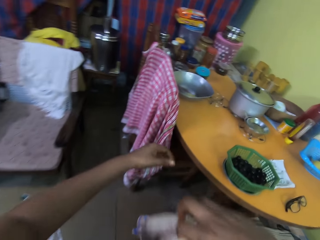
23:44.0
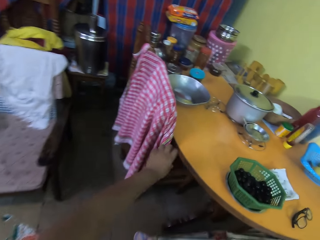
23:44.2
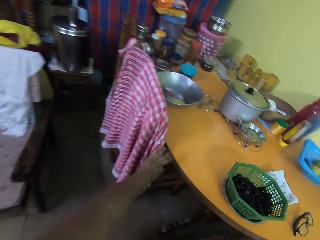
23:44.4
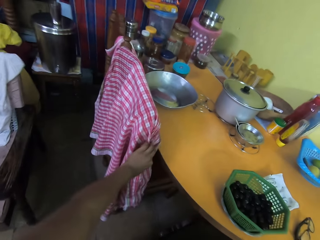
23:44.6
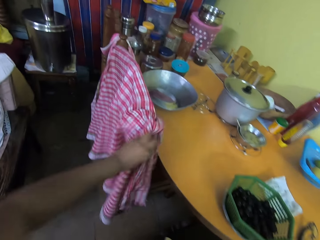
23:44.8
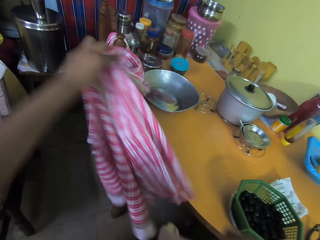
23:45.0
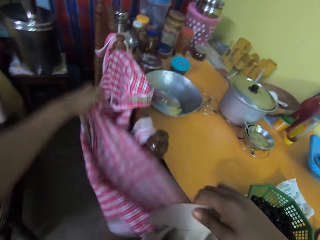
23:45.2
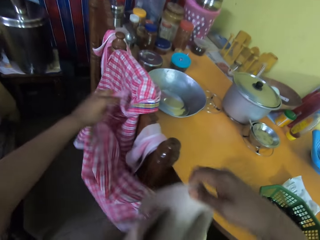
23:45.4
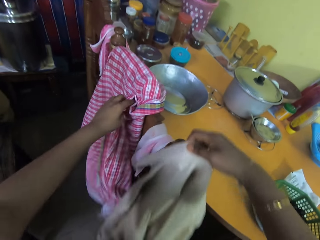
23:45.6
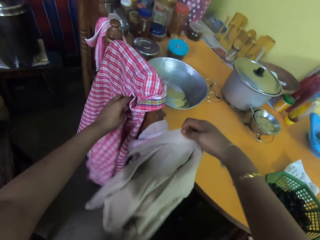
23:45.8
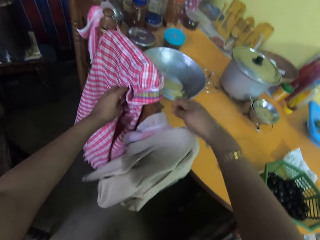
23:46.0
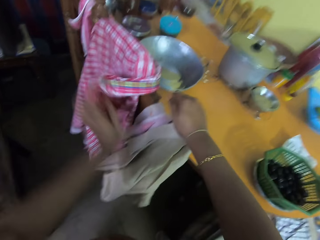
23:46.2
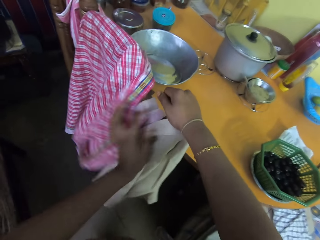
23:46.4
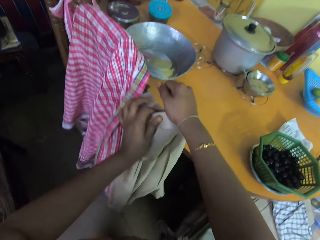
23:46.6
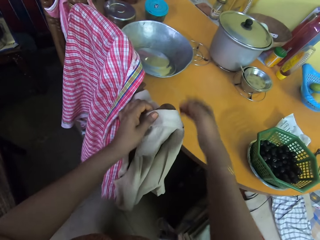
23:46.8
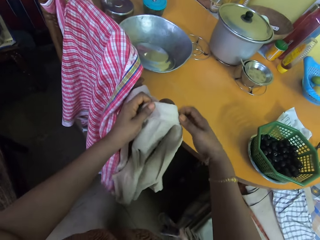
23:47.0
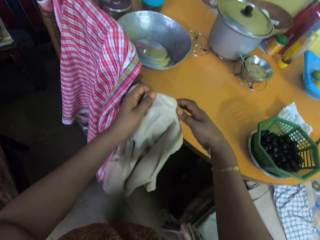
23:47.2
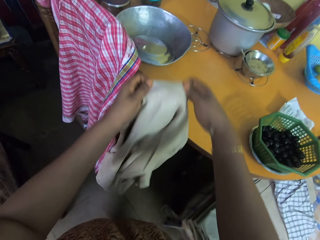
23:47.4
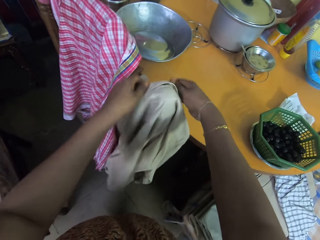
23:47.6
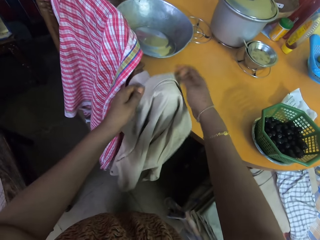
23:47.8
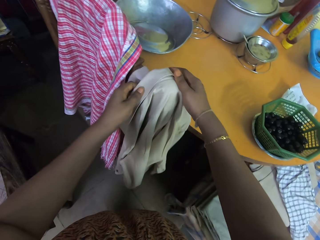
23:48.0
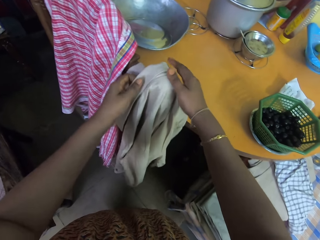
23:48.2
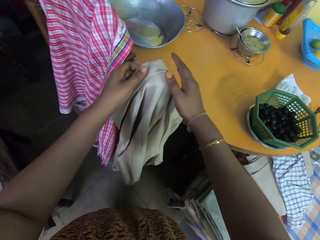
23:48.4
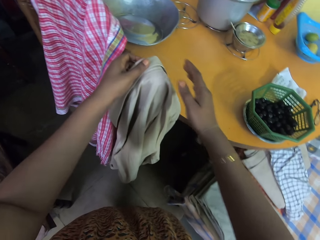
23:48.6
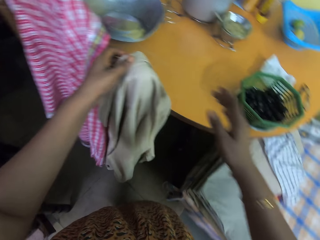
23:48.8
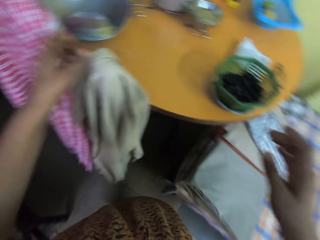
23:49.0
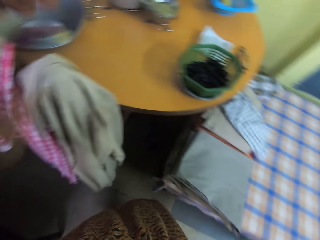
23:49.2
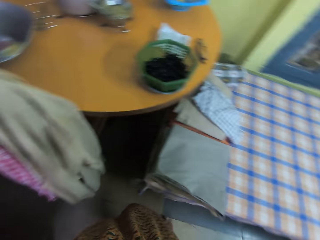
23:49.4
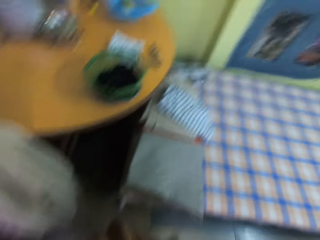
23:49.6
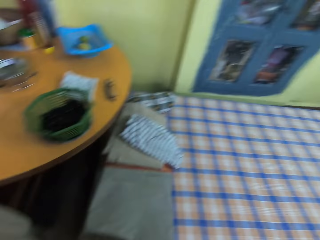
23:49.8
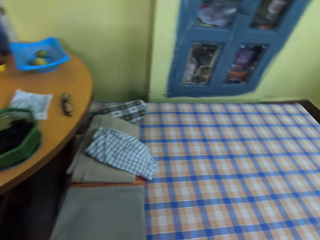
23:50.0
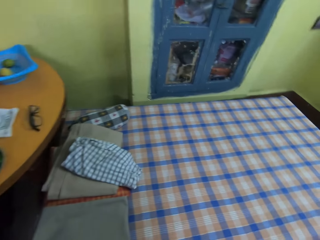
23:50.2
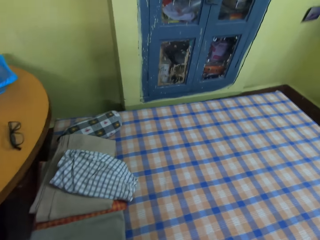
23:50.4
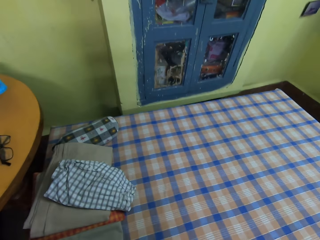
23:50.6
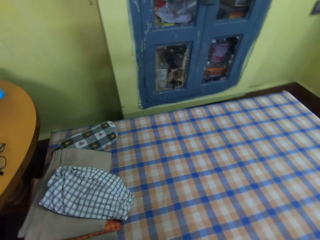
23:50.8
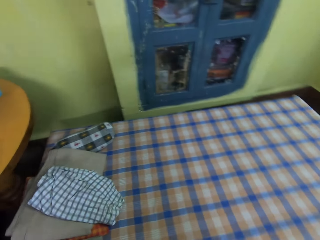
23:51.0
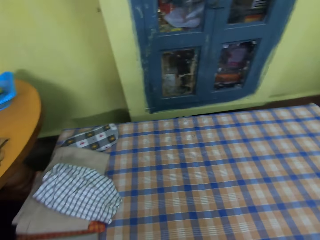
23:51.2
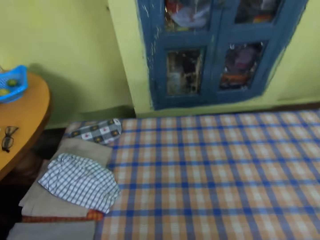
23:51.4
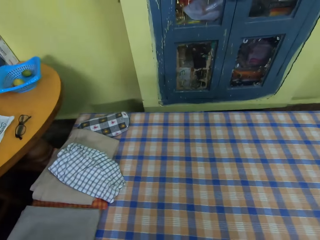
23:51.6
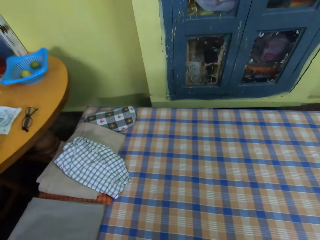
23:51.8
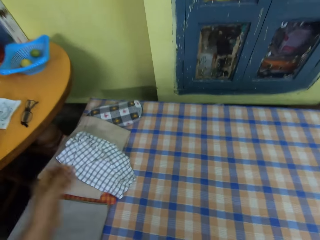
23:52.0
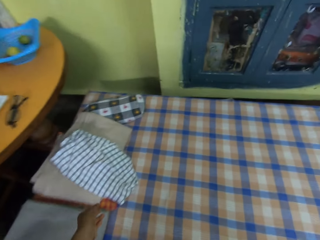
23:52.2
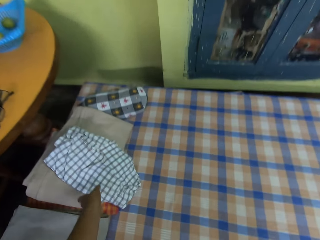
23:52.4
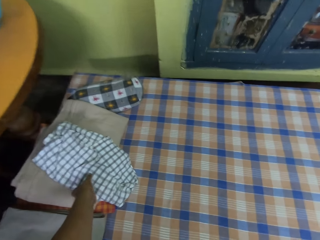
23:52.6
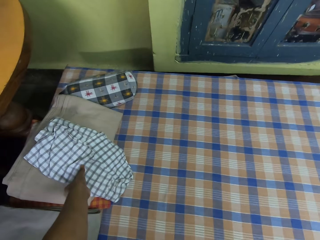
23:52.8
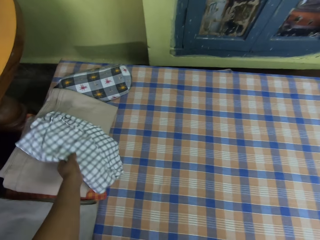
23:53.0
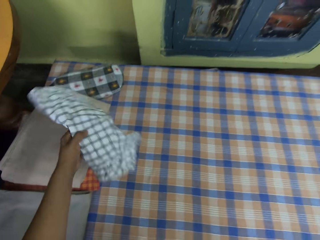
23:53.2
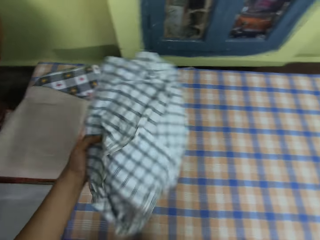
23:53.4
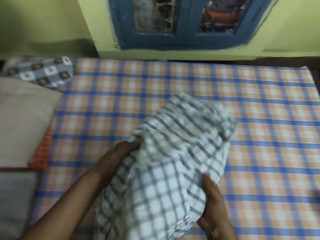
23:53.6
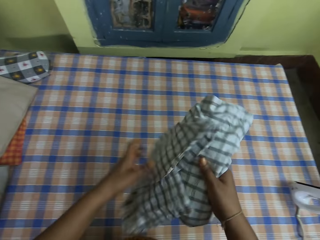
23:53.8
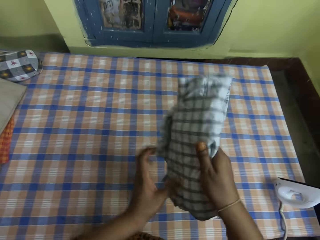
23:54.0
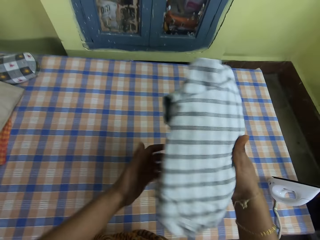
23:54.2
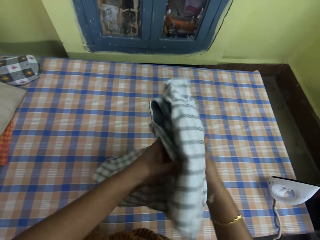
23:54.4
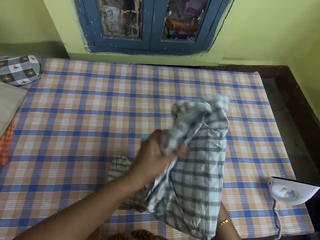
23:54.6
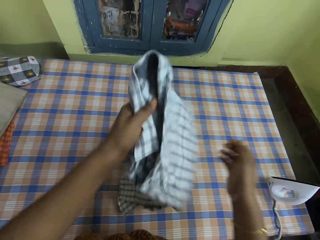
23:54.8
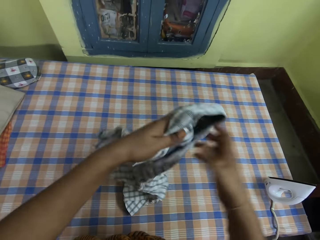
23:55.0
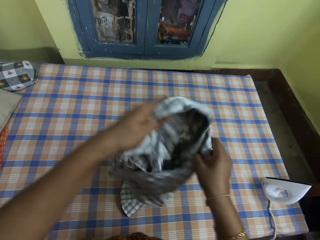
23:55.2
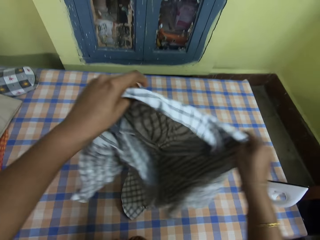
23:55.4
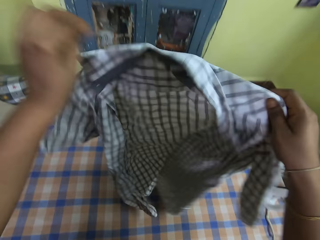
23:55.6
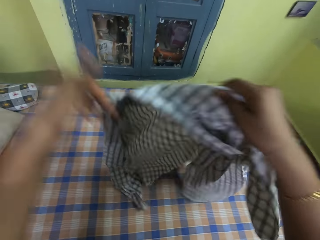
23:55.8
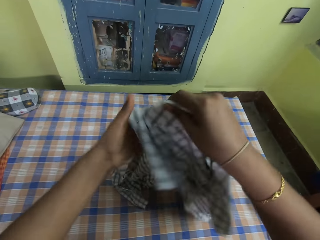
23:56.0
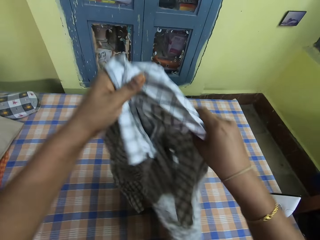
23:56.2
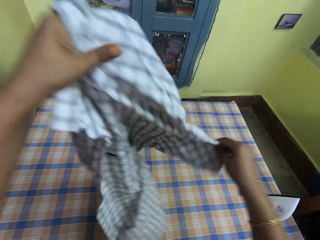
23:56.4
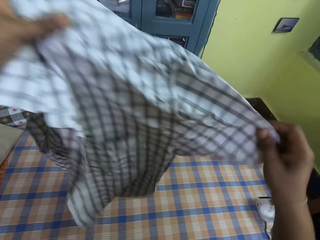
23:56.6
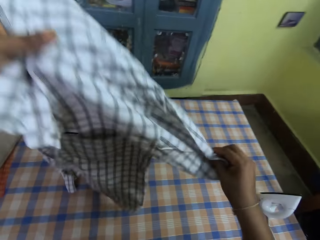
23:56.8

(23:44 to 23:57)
The camera wearer flips a shirt on her hands. She walks around a room. She moves the shirt on a chair. She drops the shirt on the chair. She hangs the shirt on the chair. She adjusts the shirt on the chair. She adjusts a camera. She picks the shirt. She unfolds the shirt.

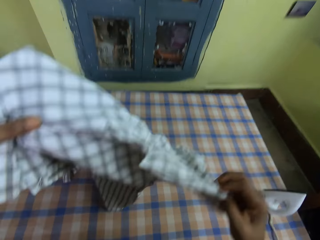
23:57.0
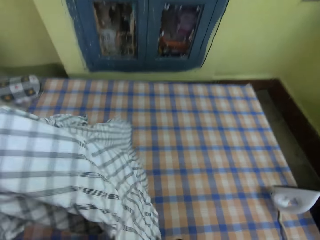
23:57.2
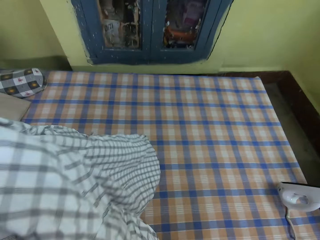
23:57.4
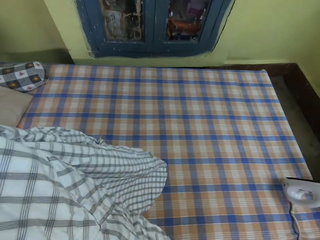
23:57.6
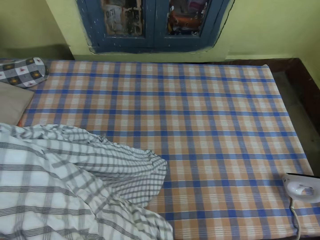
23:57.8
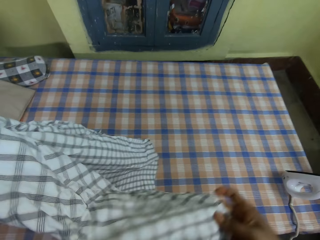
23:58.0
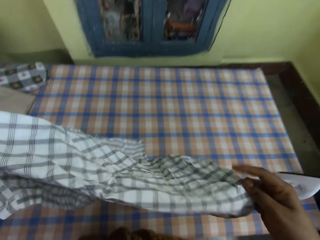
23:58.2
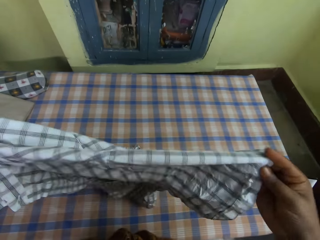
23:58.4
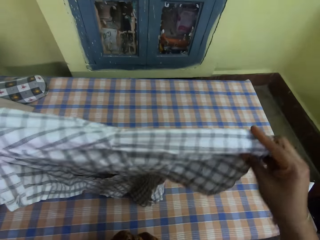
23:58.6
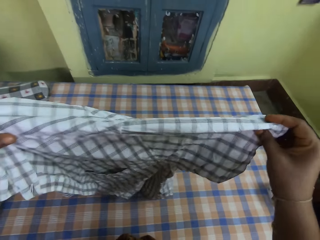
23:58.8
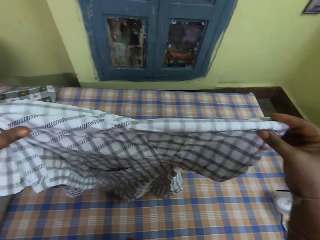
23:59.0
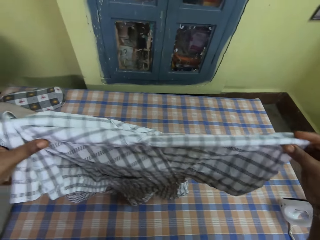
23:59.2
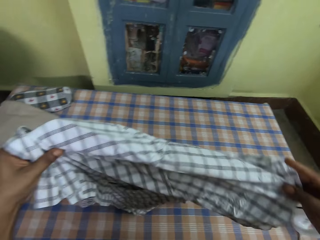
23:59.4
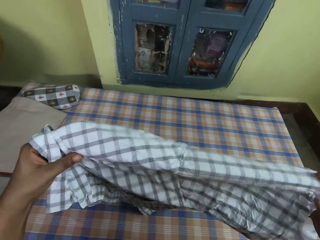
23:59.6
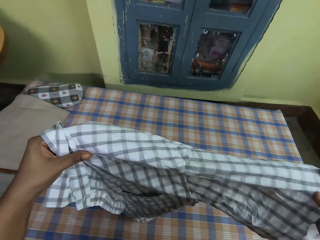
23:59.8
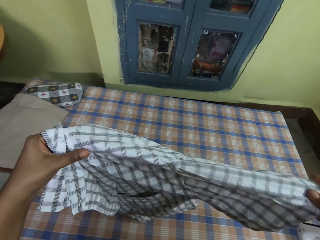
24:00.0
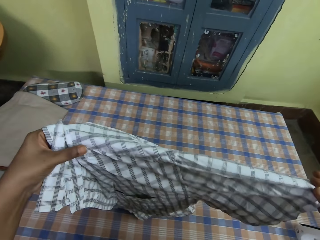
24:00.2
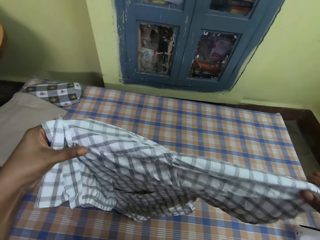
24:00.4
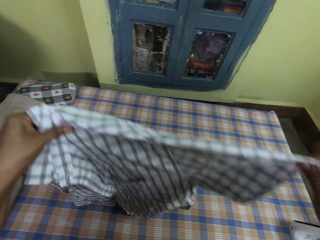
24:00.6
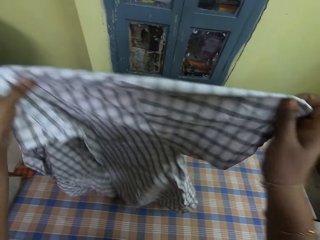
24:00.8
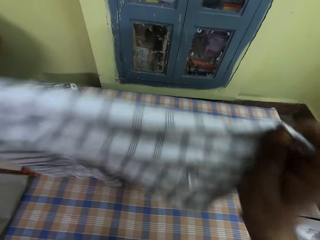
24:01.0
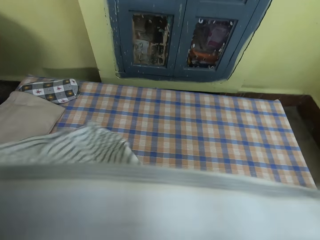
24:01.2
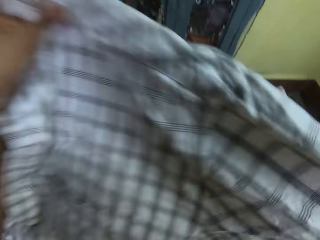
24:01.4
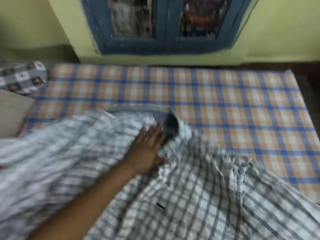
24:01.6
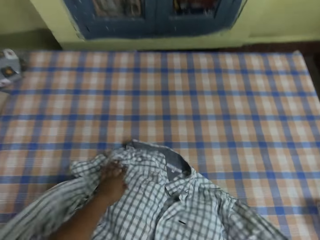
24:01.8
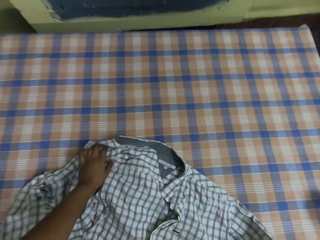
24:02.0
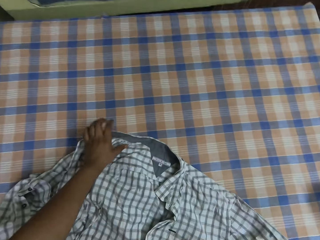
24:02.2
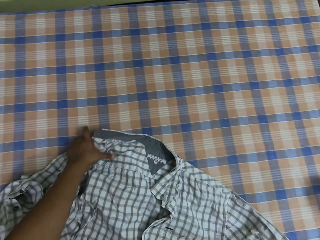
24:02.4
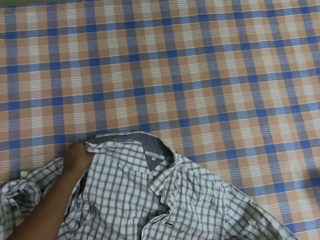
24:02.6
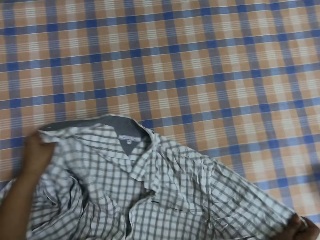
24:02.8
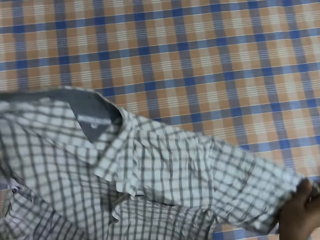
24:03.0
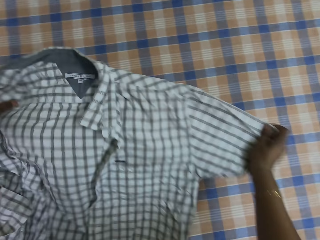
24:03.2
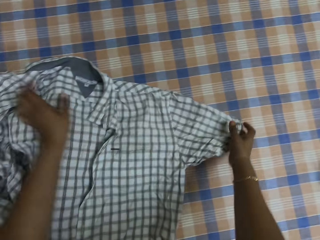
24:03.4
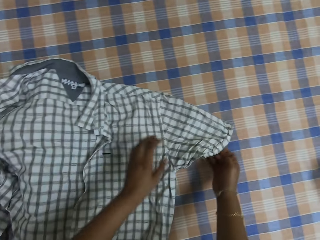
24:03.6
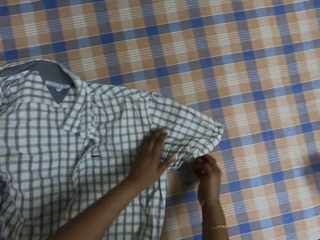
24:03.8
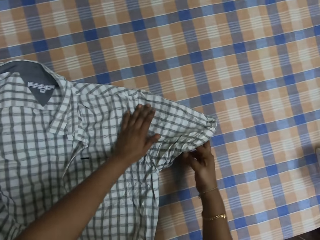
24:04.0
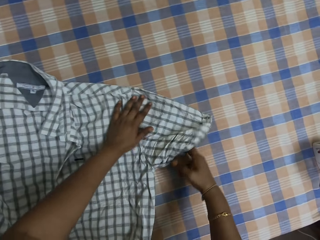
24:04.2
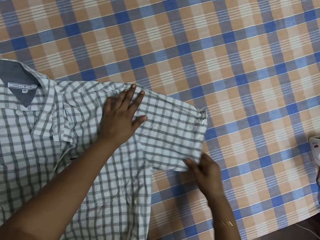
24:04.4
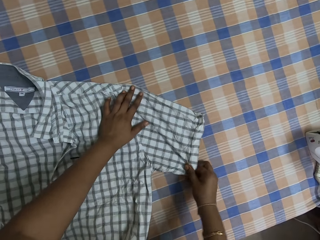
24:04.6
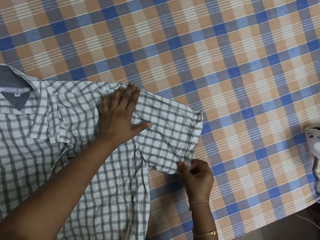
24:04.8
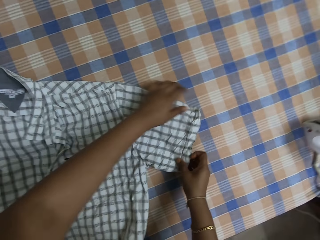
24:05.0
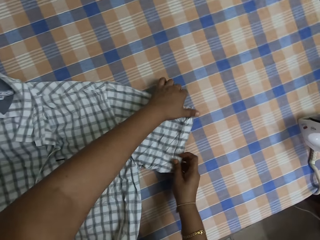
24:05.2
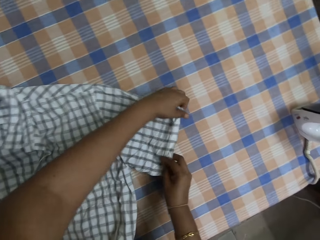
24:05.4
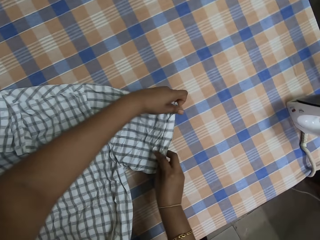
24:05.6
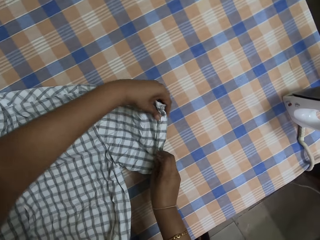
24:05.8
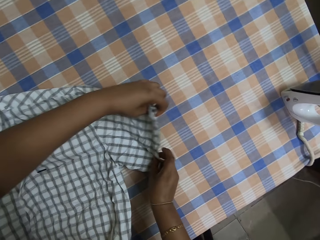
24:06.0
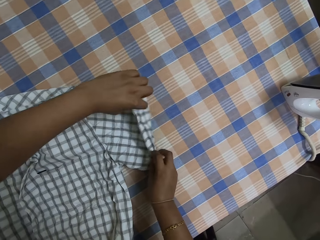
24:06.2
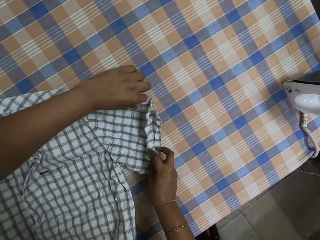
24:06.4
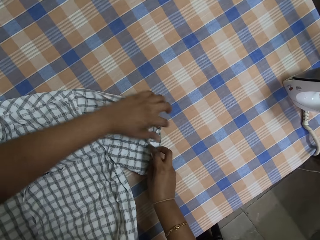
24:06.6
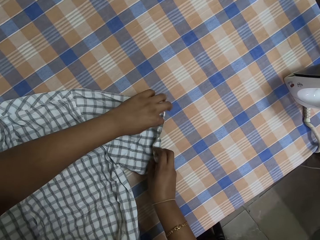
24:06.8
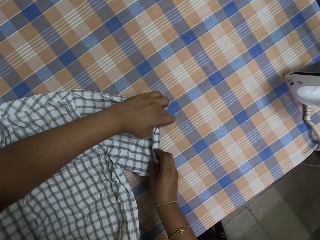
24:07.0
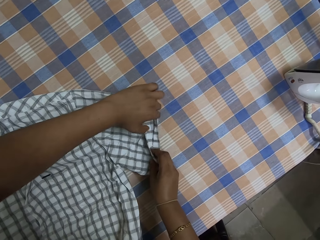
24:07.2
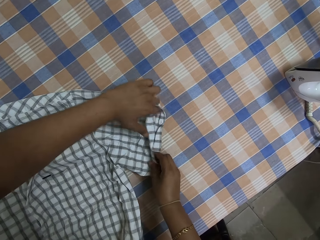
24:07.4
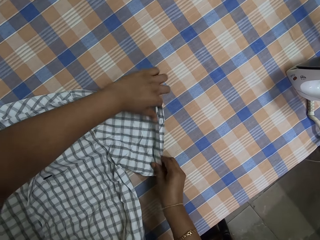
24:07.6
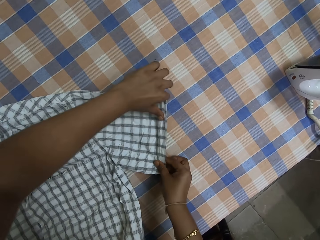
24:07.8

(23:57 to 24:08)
The camera wearer adjusts a shirt. They straighten the shirt. They drop the shirt. They adjust the shirt on a table.
